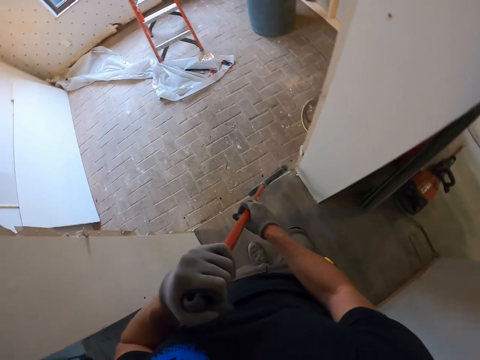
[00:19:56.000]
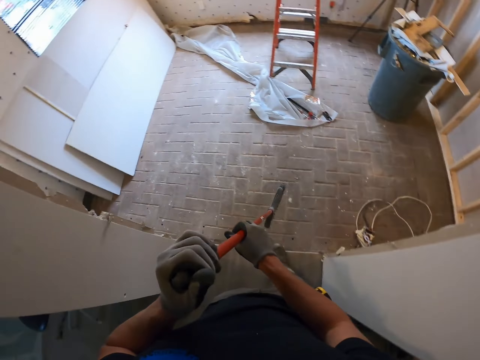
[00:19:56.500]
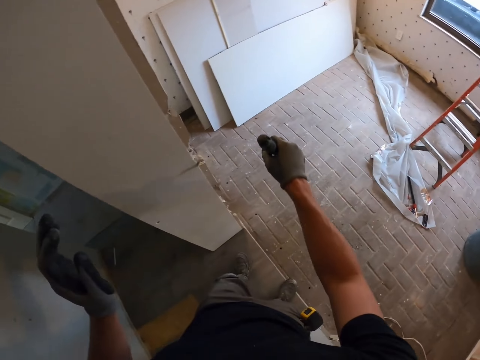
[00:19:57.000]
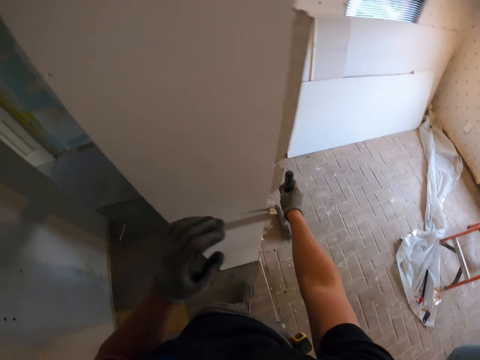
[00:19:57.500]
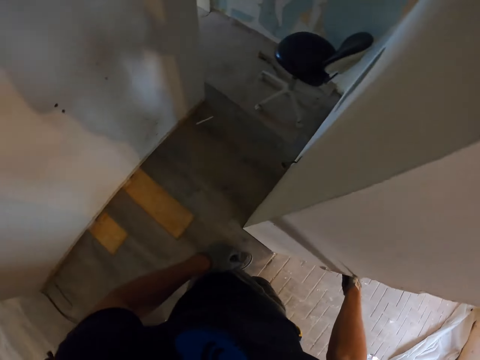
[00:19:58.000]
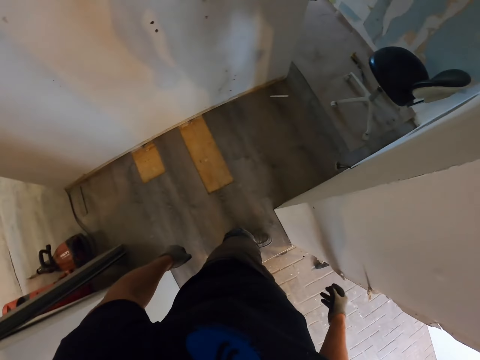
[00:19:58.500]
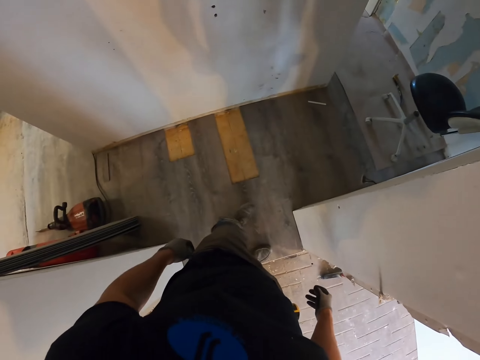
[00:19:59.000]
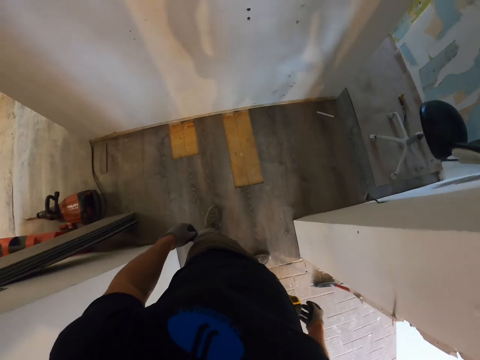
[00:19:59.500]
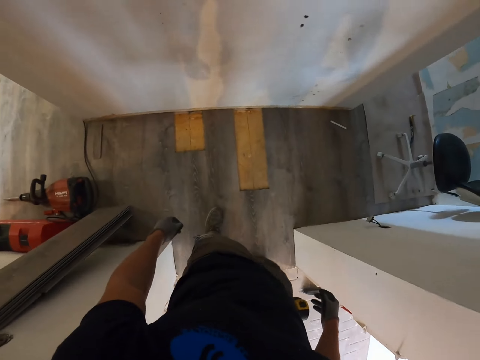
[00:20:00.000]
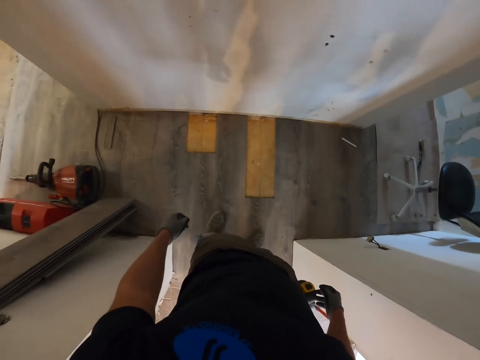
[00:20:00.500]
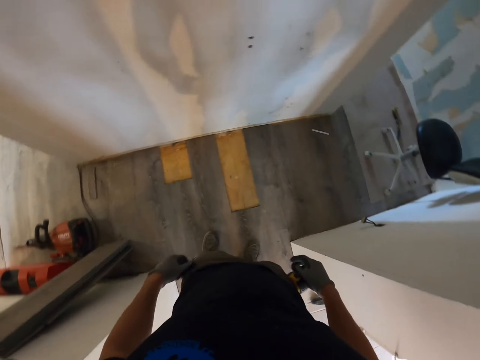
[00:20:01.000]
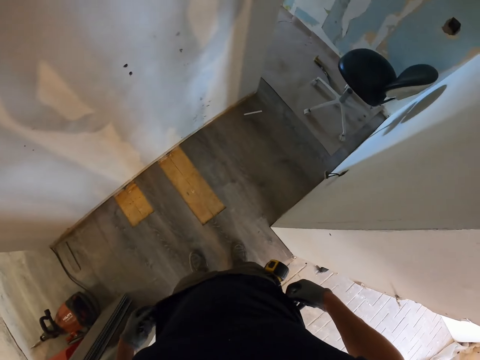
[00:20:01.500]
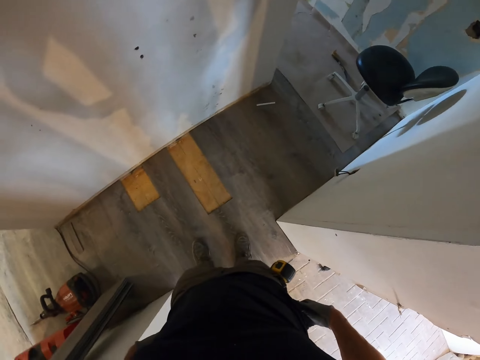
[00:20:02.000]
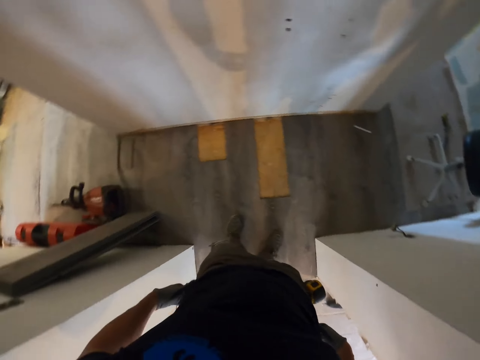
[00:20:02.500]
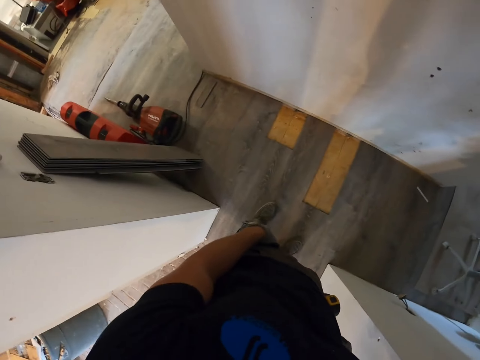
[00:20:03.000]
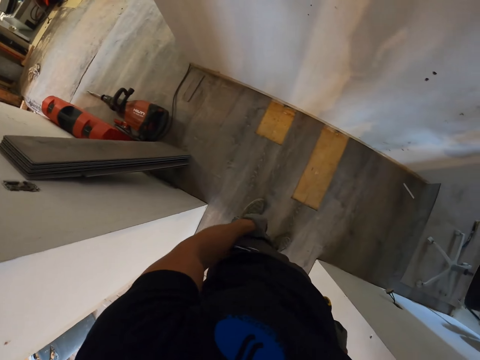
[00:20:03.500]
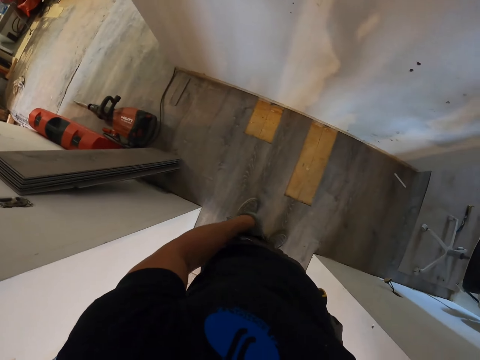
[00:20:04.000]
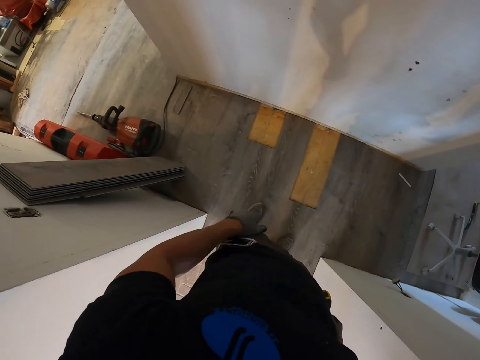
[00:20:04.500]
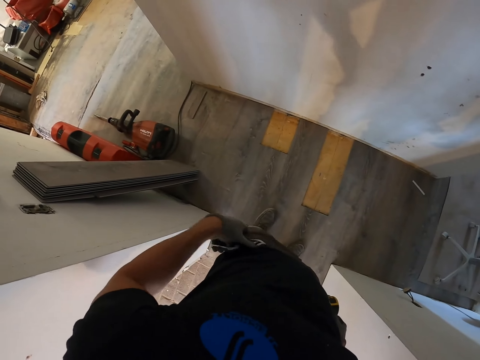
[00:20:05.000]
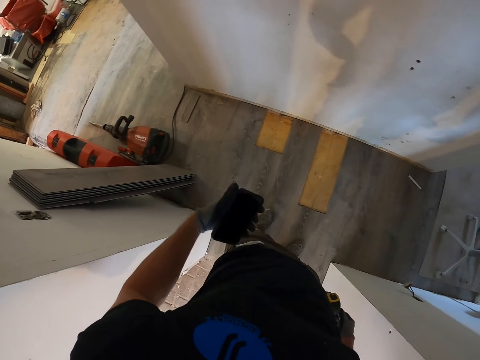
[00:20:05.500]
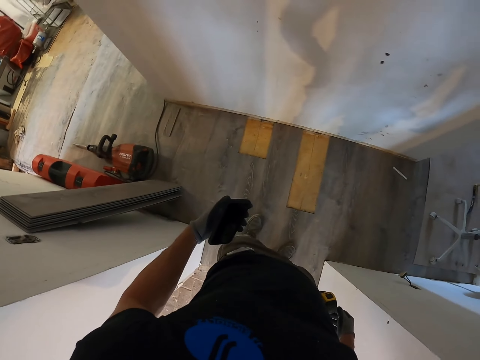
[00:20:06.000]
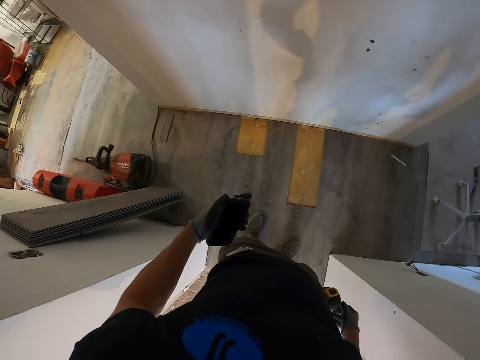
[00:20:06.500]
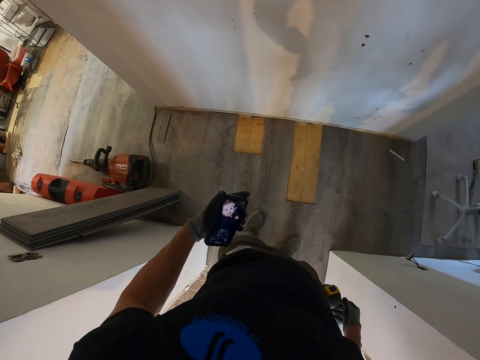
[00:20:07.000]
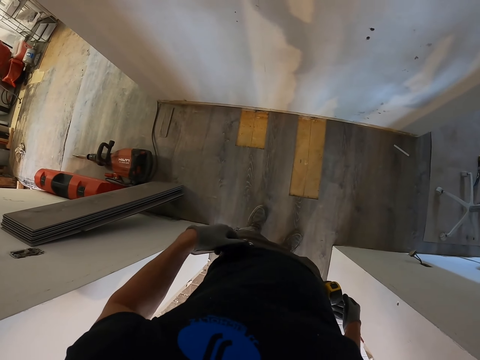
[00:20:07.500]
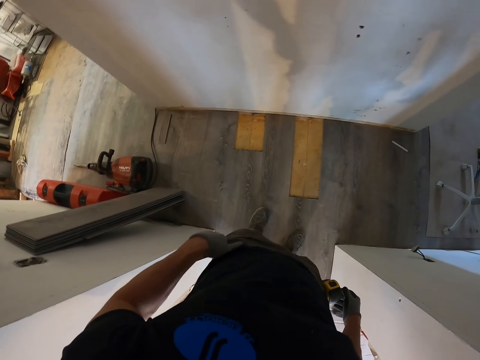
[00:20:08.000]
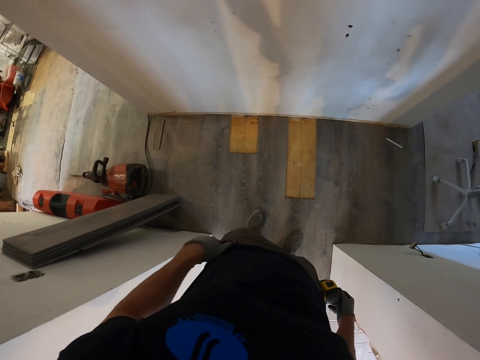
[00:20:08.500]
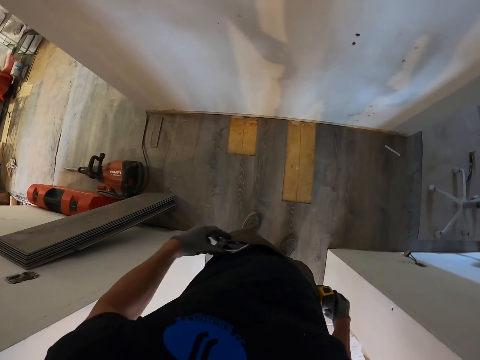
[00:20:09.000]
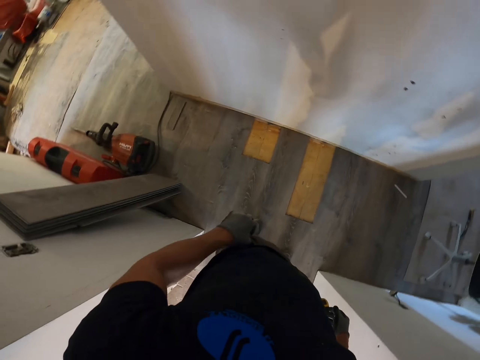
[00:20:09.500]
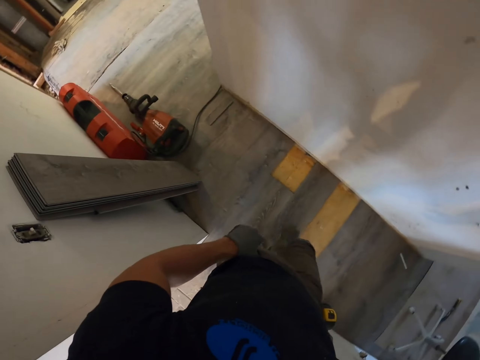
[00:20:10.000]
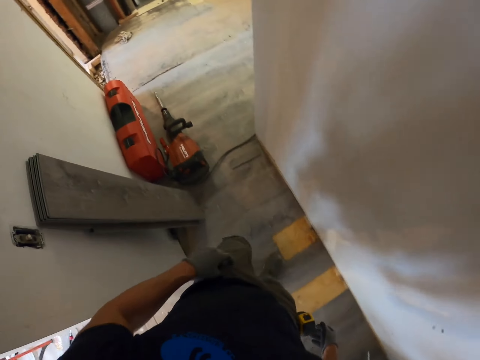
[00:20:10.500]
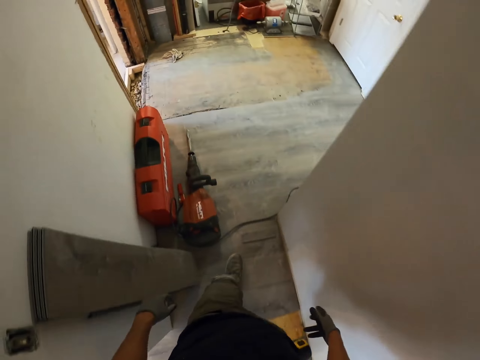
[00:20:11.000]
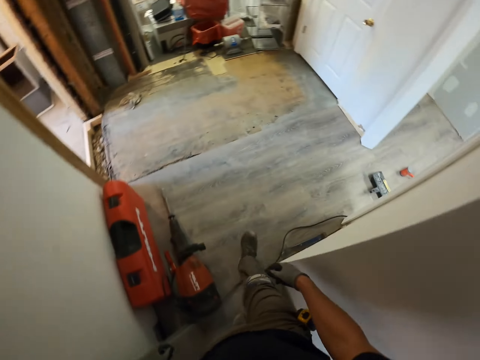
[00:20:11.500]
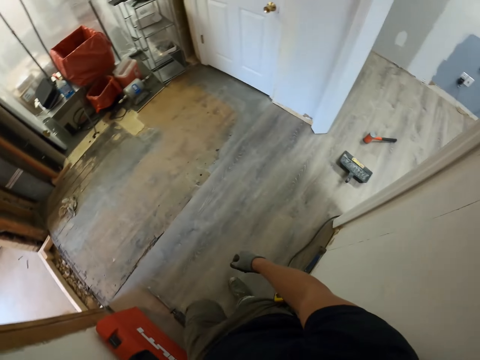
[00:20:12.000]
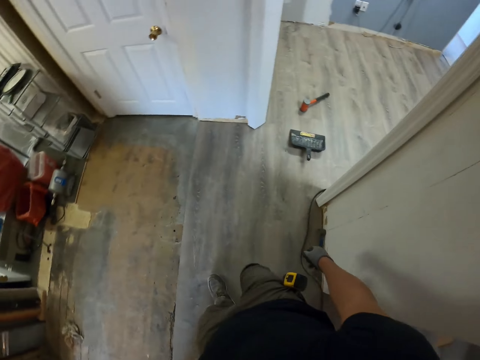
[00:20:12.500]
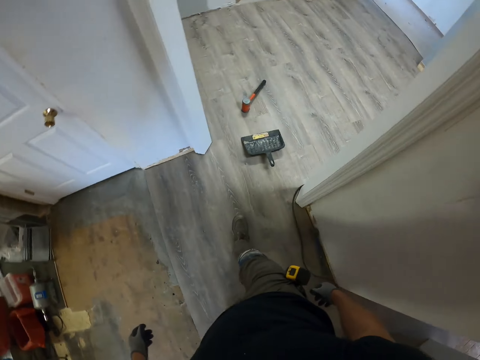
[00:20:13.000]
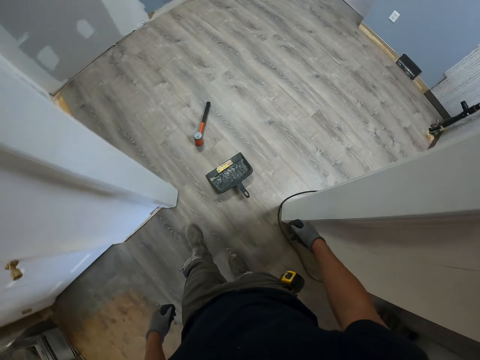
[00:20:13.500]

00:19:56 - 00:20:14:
The camera wearer leans the push broom against the wall. They look at the phone. They put the phone in the pocket. They move to another room.

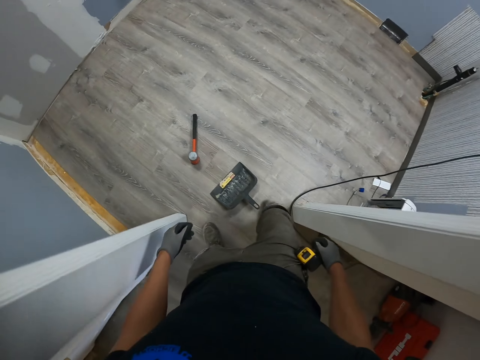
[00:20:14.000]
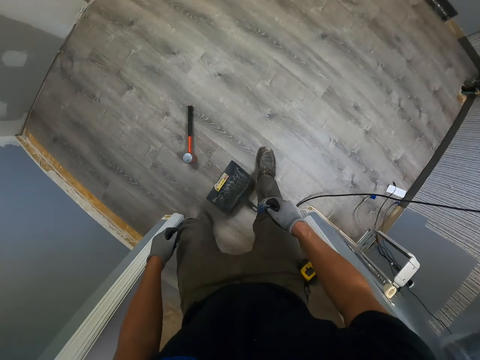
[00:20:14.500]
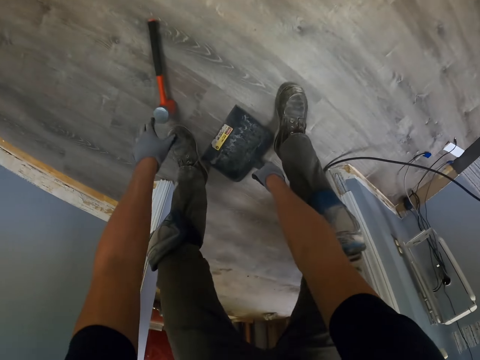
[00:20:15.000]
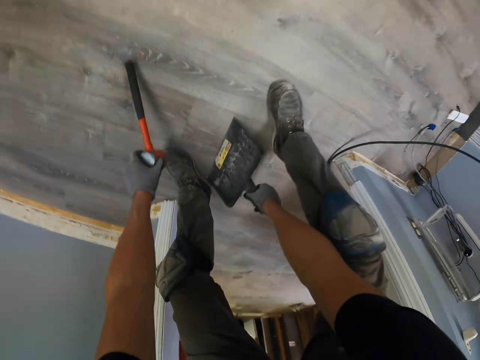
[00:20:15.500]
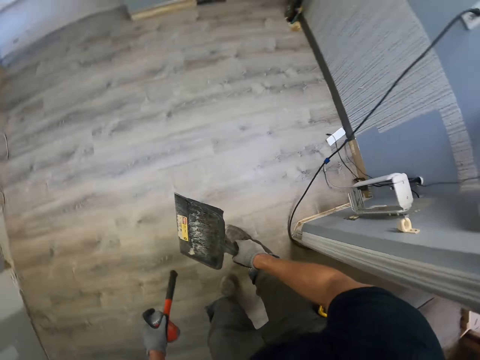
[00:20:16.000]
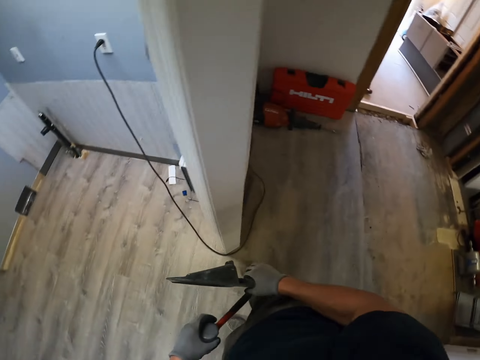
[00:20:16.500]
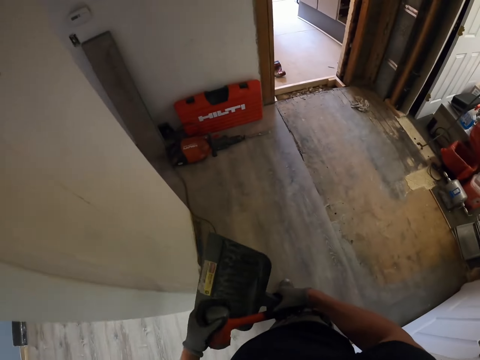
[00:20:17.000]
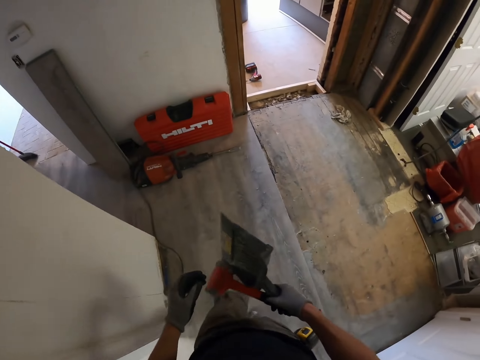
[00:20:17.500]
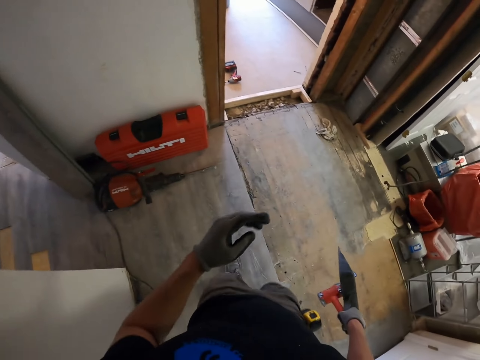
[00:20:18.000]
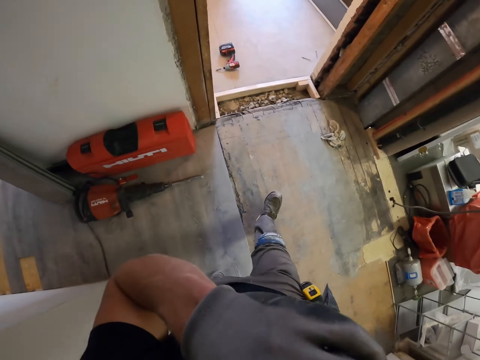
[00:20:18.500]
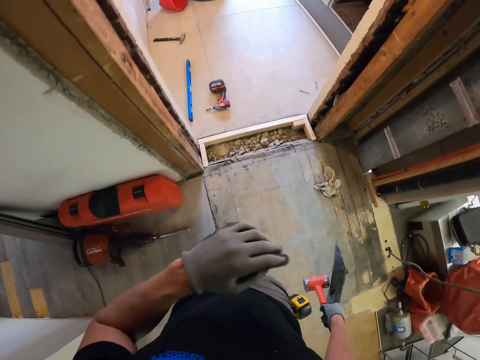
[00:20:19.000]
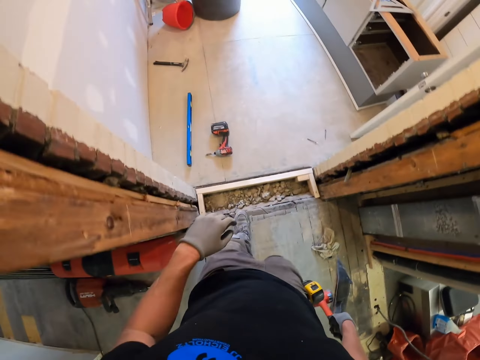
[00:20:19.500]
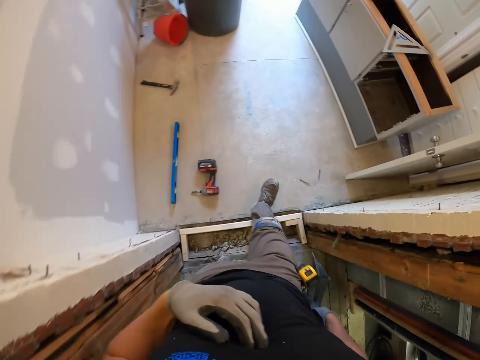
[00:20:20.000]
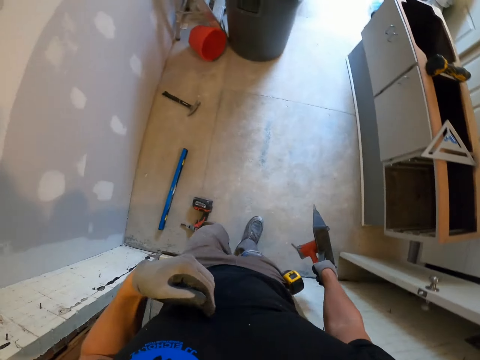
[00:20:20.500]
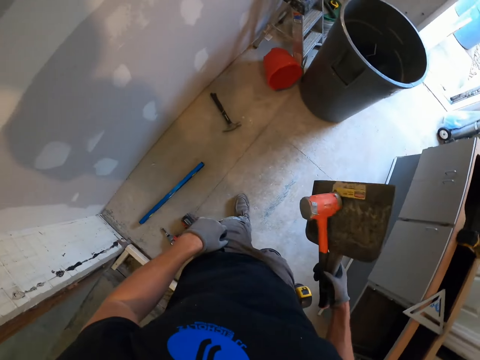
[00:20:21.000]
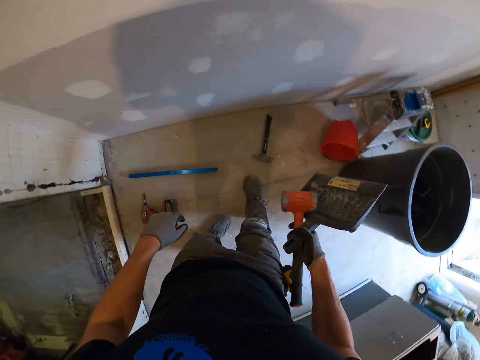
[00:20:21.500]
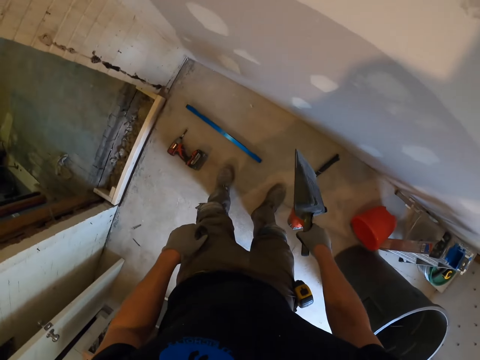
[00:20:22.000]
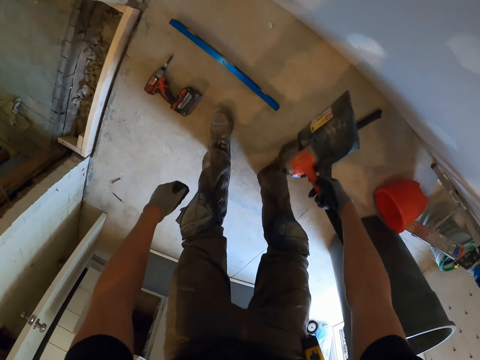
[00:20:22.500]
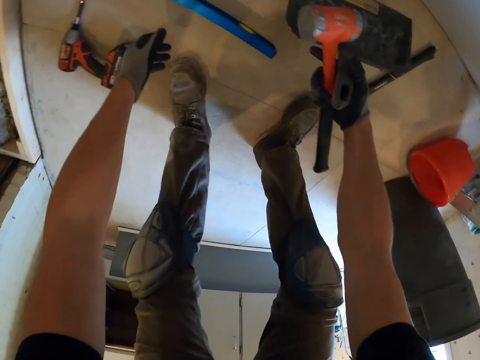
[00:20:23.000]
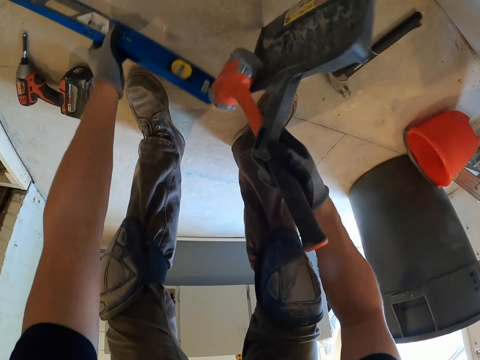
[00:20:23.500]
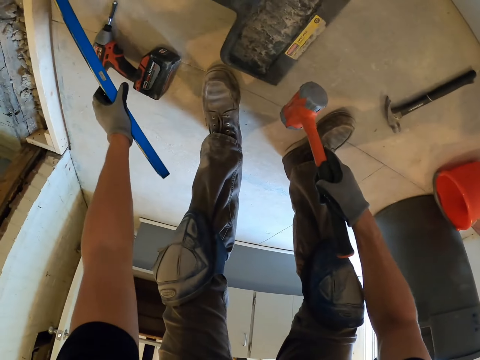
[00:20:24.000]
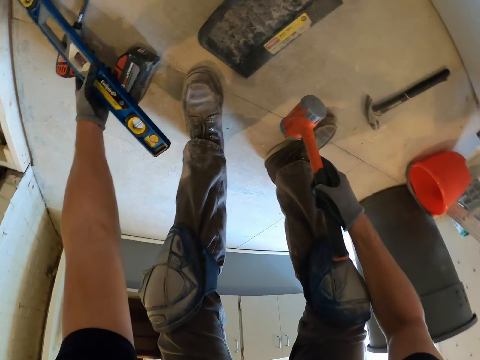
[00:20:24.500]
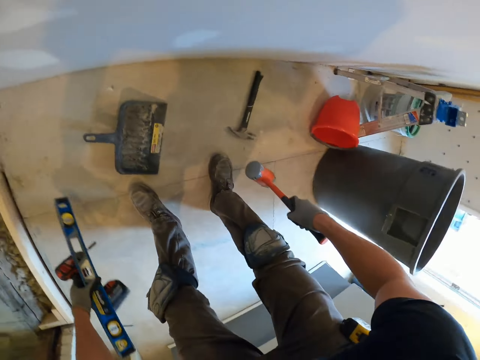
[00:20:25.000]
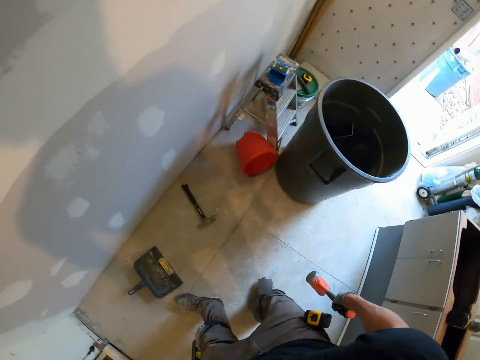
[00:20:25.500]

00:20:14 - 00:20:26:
The camera wearer picks up the plastic dirt collector and the hammer. They pick up the leveler and the tile machine cutter. They drop the plastic dirt collector. They pick up the drill.
